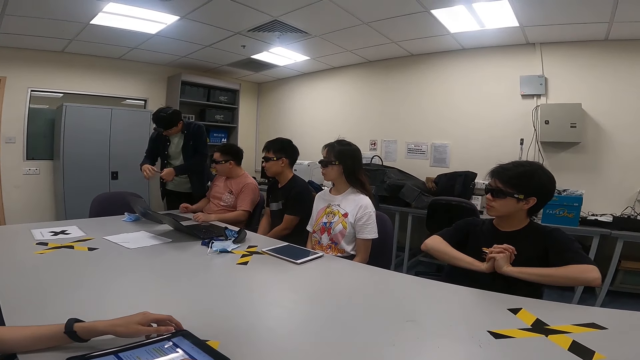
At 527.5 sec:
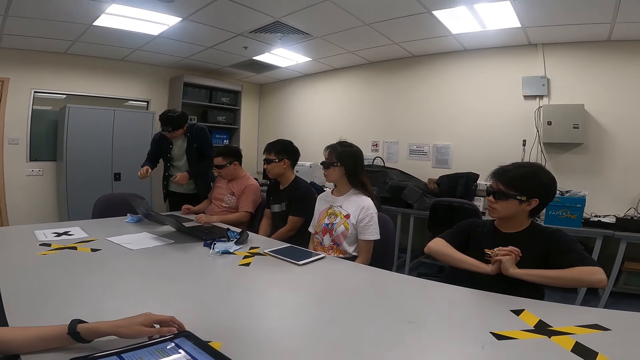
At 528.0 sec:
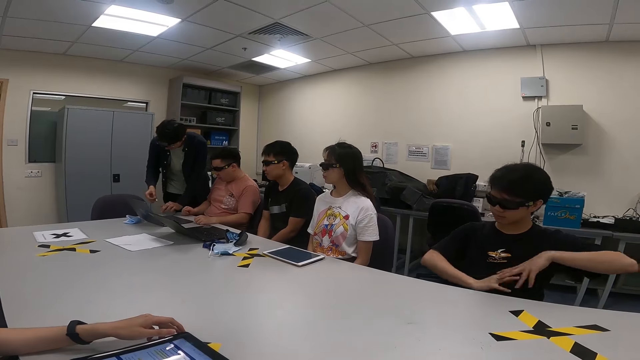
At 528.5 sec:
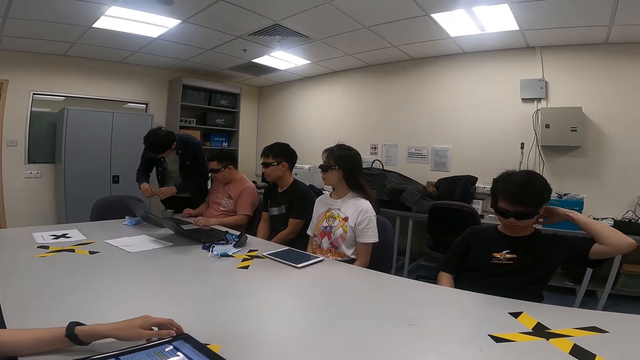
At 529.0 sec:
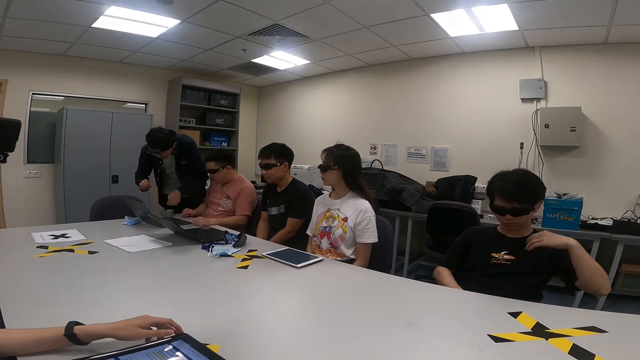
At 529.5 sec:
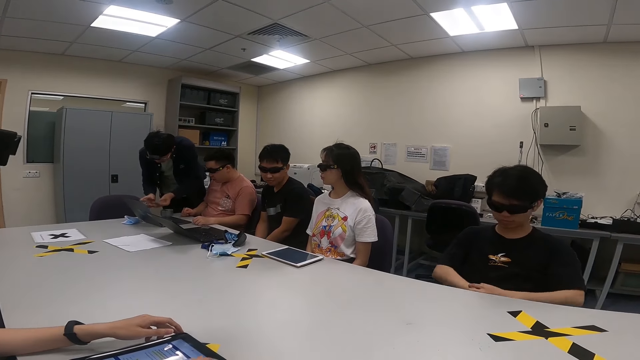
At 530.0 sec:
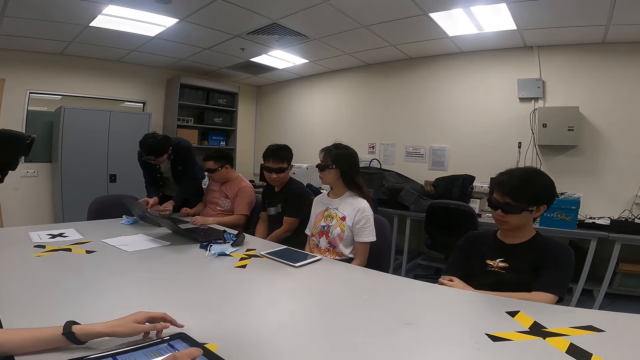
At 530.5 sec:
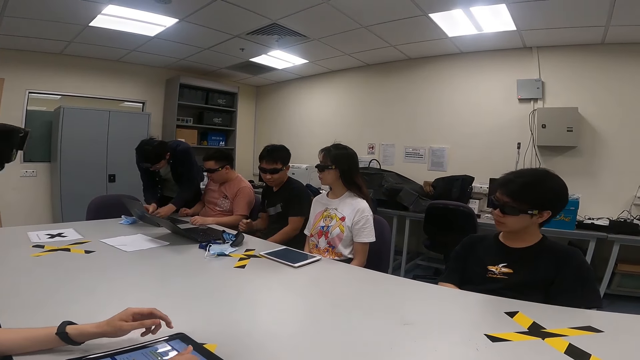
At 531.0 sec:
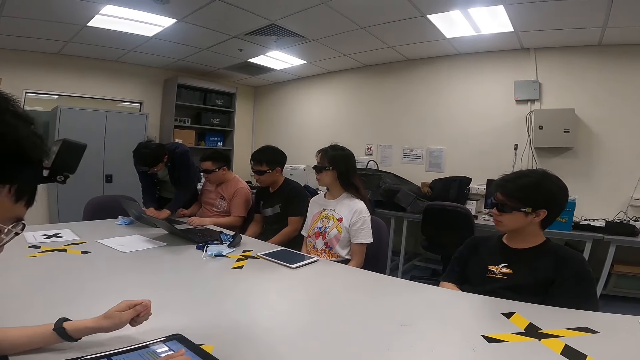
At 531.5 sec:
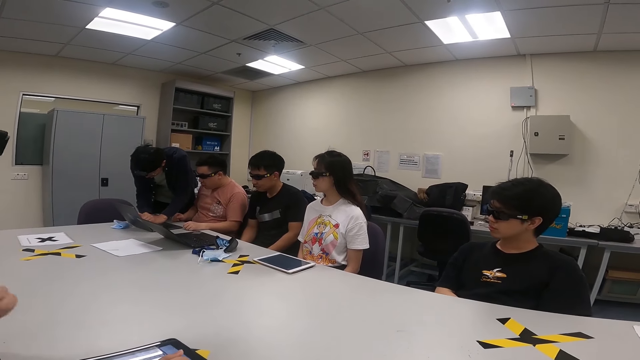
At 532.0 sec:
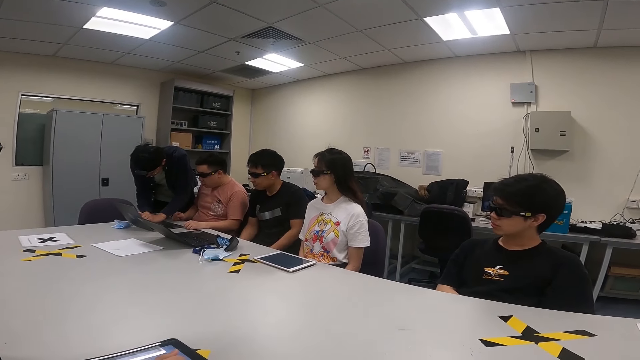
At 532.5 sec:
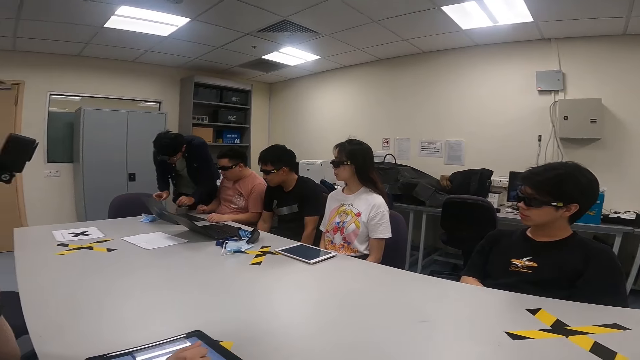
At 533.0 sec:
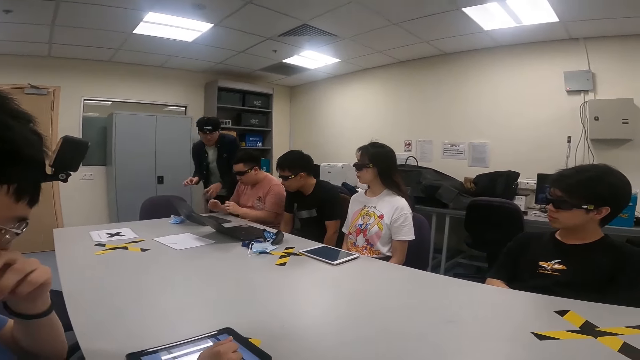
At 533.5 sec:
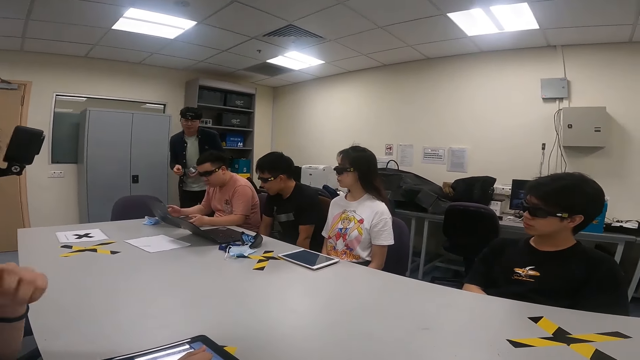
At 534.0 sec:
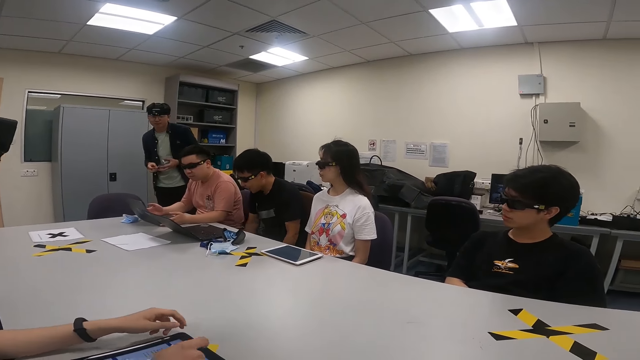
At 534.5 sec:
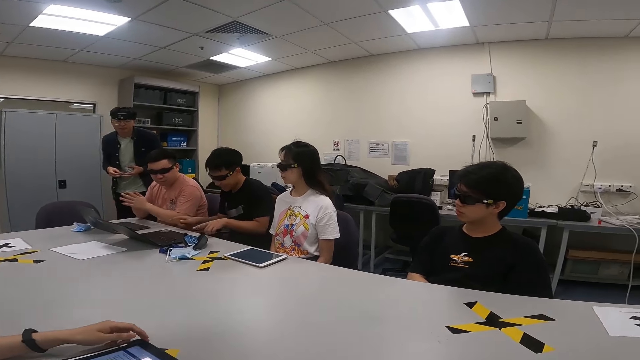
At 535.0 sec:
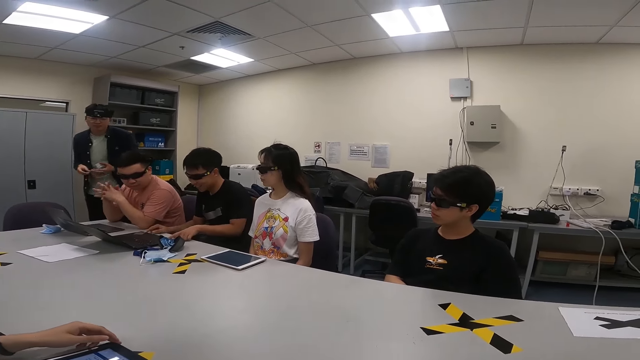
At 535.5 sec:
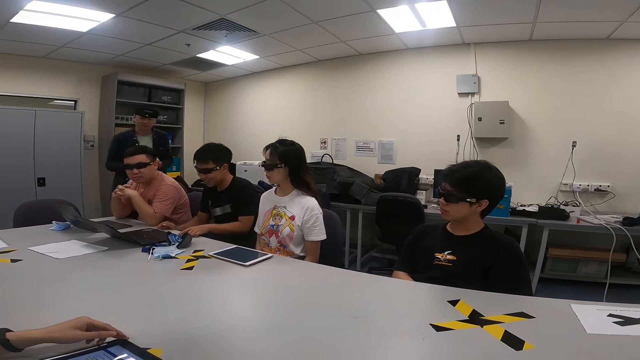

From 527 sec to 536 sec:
A man puts the masking tape on the table. The man cuts the masking tape. The man sticks the tape on a laptop.

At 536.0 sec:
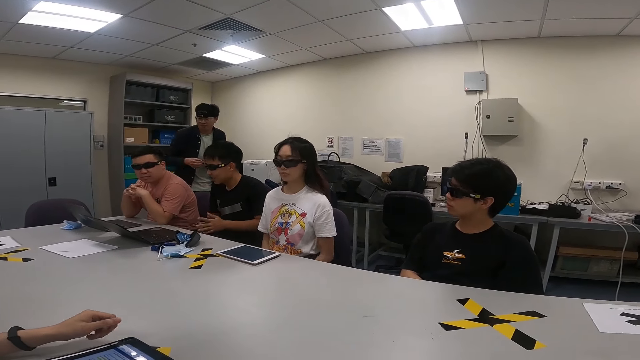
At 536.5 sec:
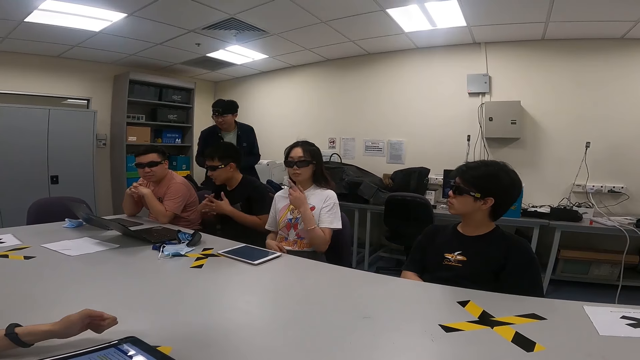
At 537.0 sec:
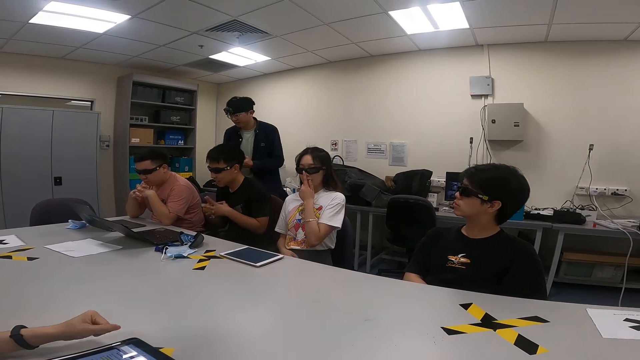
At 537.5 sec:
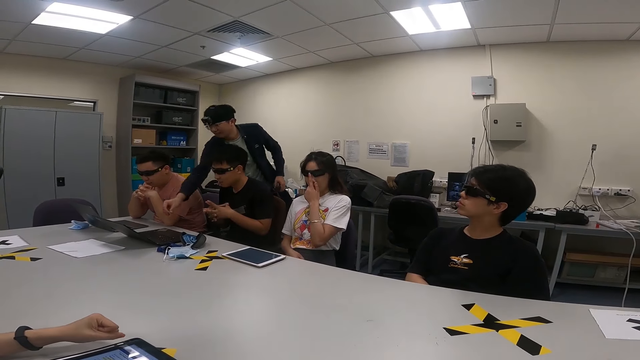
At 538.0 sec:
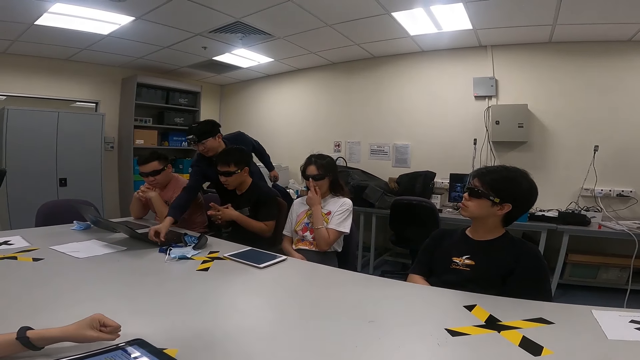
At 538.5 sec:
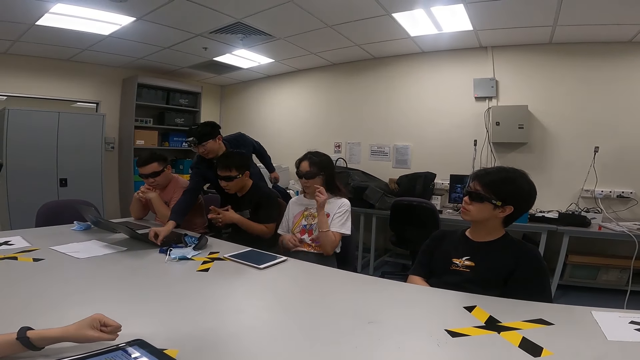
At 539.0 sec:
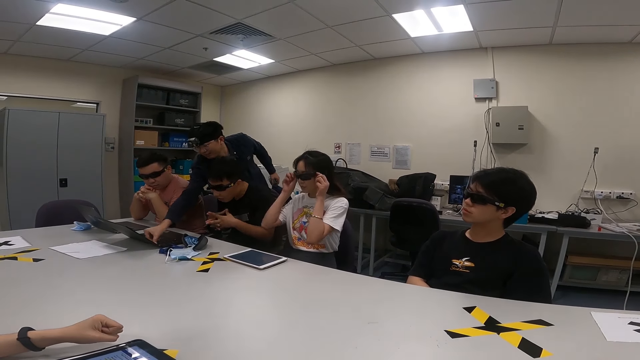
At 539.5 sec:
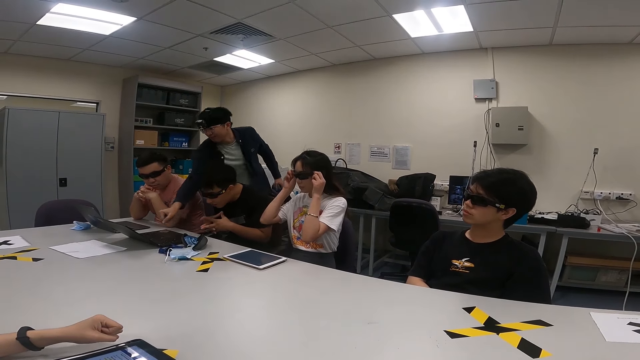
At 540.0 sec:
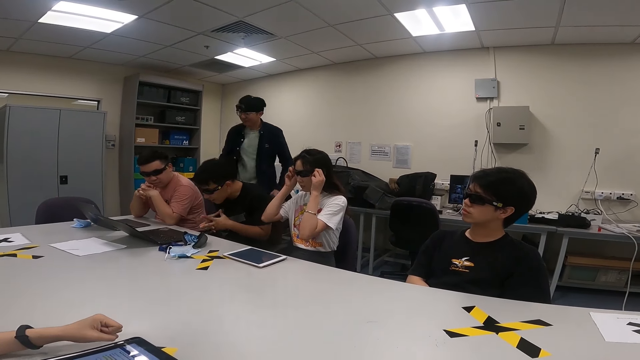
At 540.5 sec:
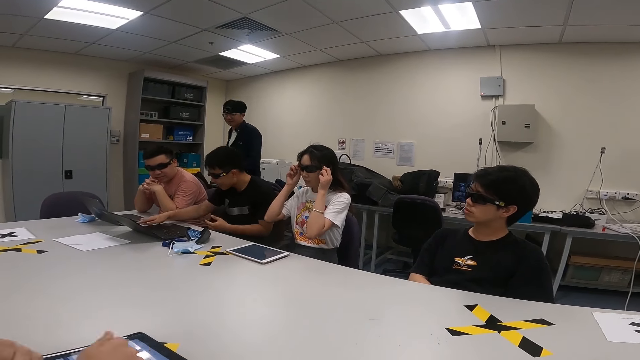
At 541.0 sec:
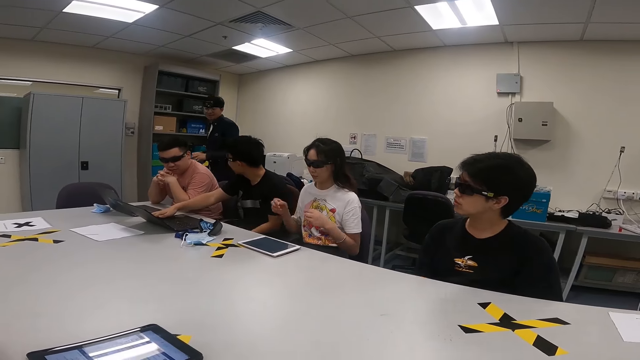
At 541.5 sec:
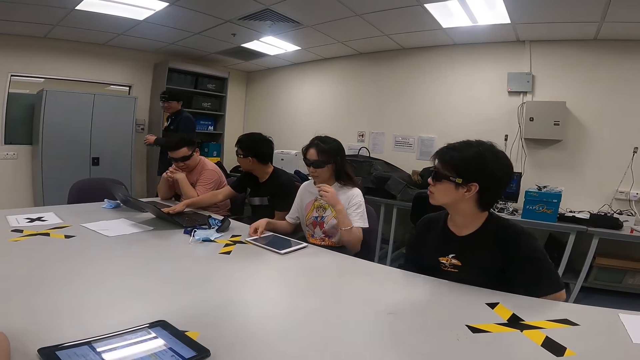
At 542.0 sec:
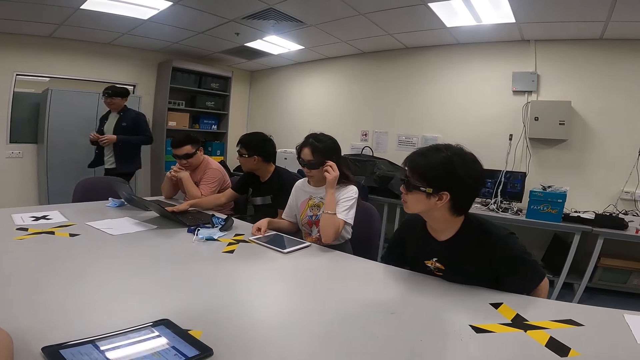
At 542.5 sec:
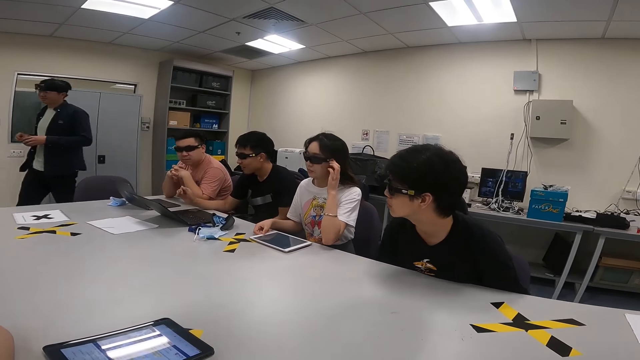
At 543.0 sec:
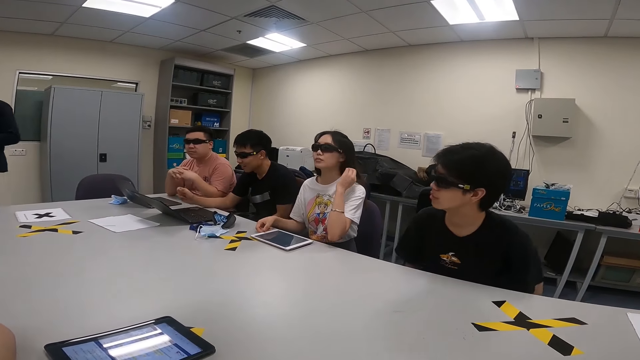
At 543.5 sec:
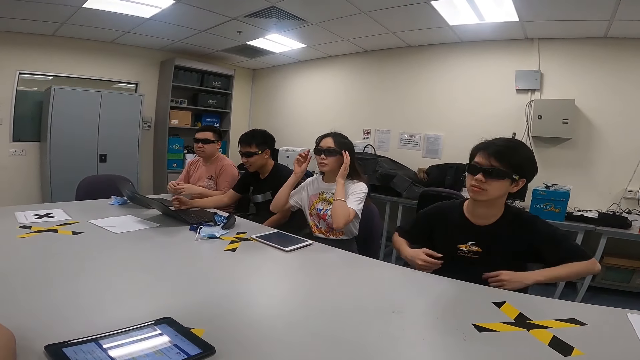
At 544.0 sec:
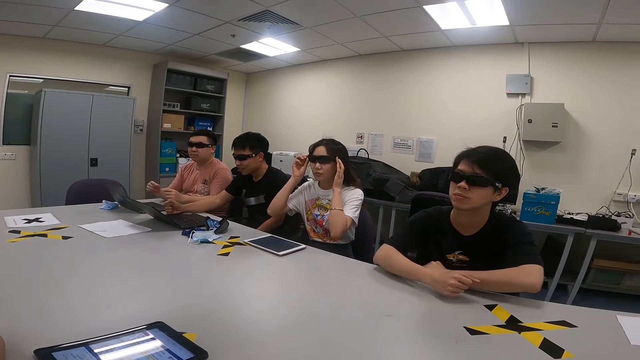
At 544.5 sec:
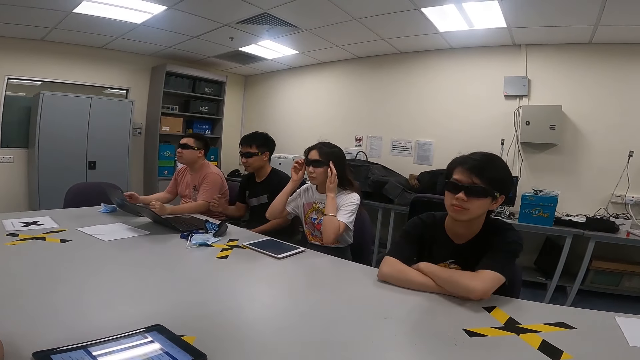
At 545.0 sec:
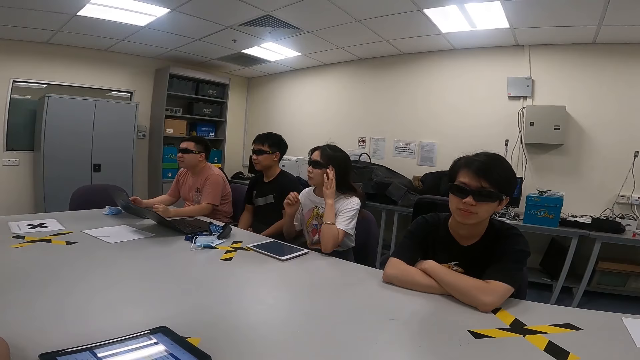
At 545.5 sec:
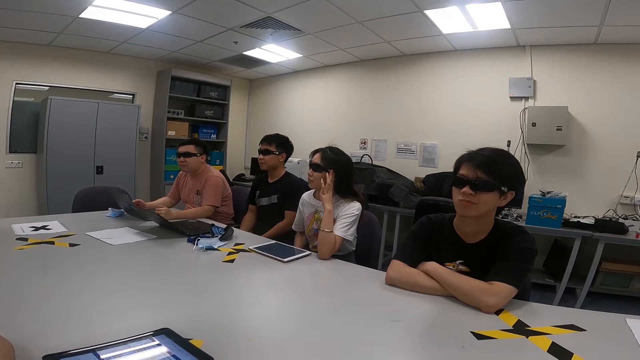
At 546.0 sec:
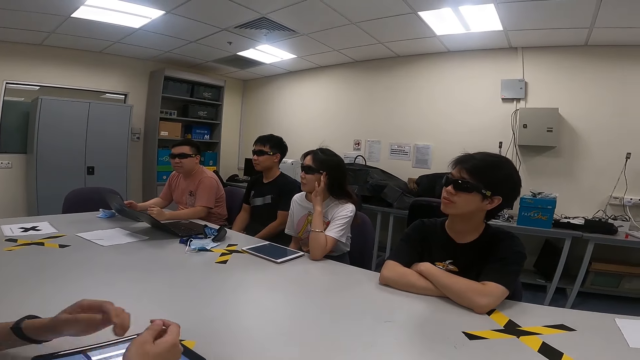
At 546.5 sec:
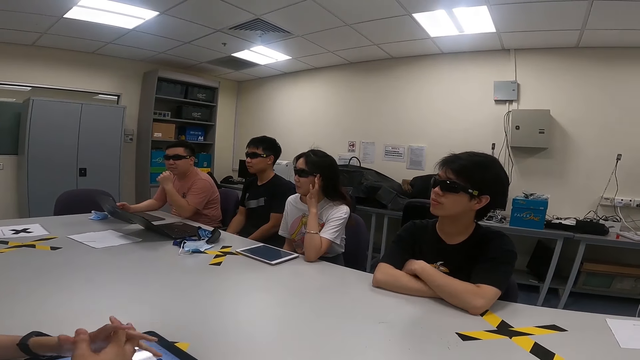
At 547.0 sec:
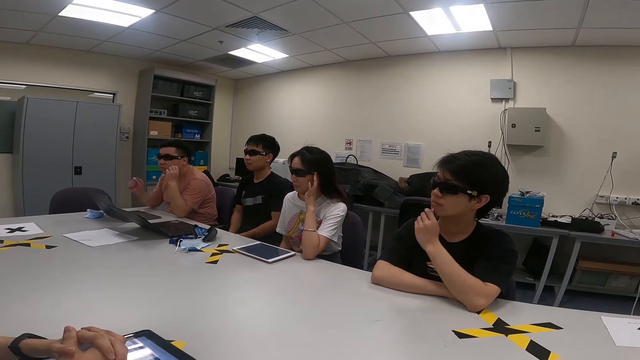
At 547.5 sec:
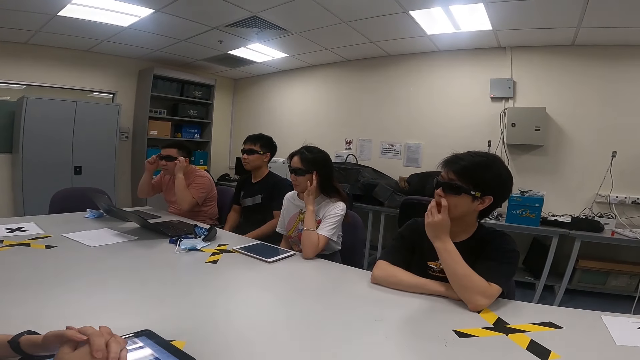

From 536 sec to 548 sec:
A lady adjusts her shades. A man sticks the tape on a laptop. The man walks.
